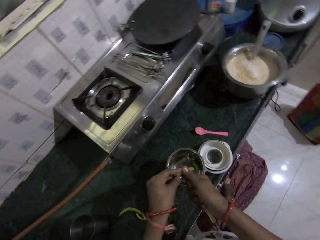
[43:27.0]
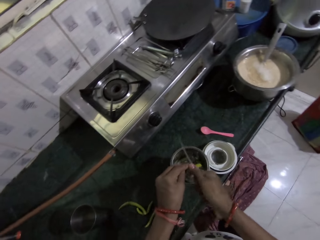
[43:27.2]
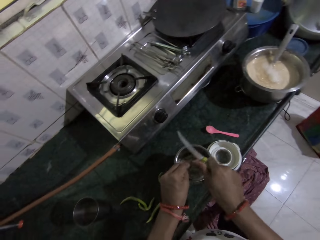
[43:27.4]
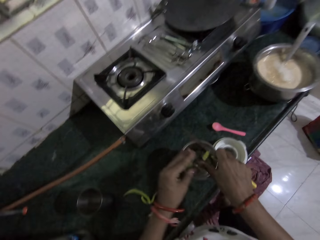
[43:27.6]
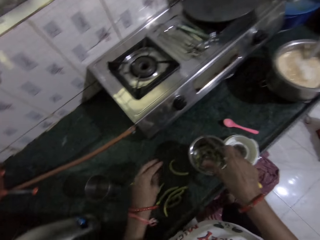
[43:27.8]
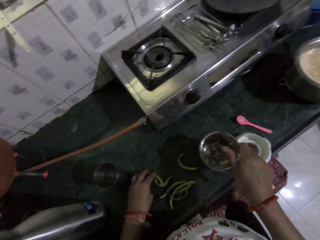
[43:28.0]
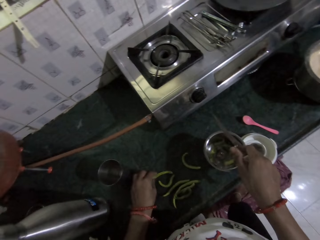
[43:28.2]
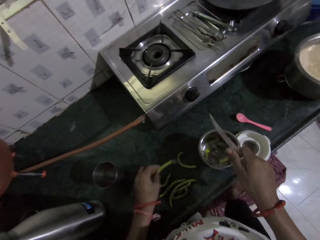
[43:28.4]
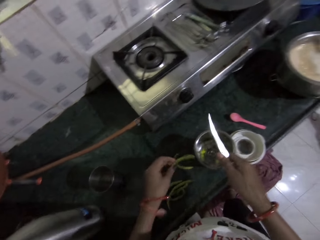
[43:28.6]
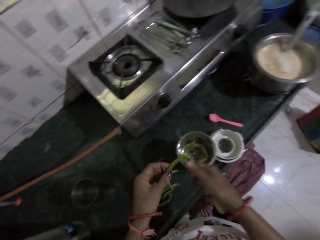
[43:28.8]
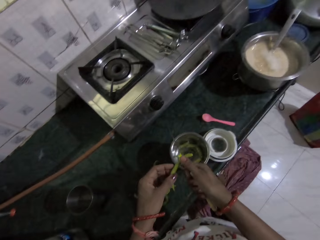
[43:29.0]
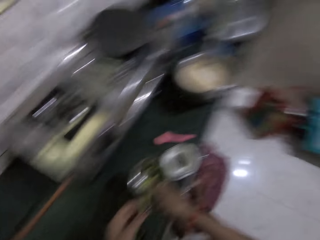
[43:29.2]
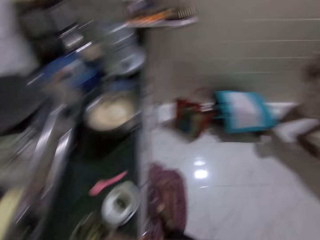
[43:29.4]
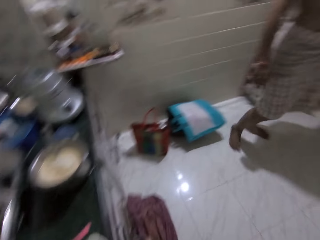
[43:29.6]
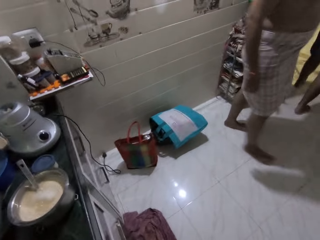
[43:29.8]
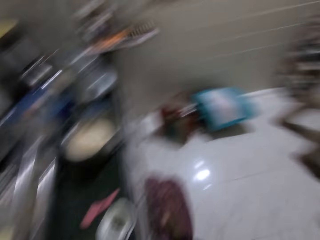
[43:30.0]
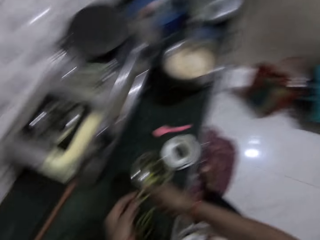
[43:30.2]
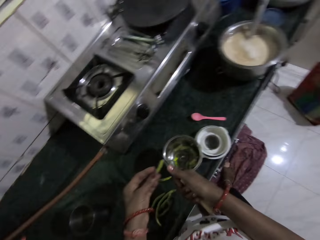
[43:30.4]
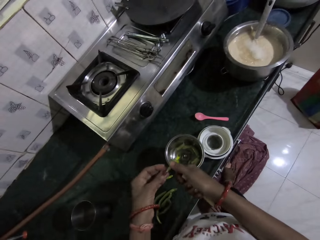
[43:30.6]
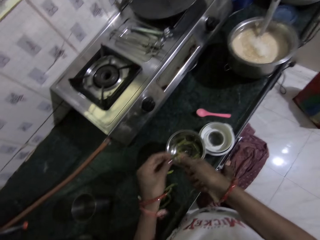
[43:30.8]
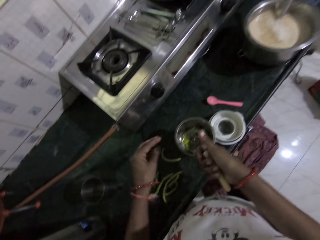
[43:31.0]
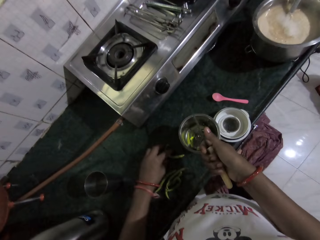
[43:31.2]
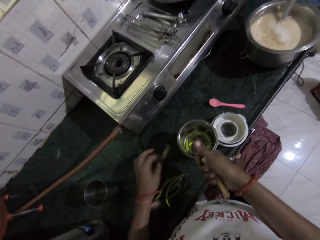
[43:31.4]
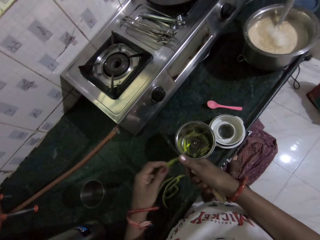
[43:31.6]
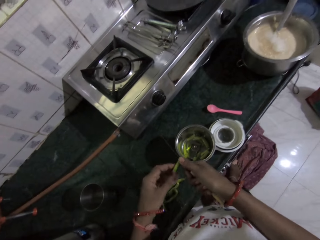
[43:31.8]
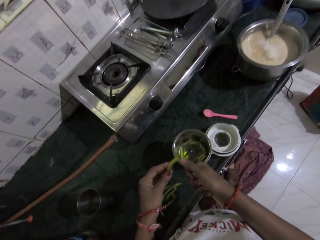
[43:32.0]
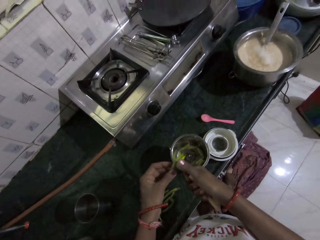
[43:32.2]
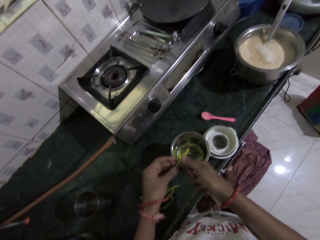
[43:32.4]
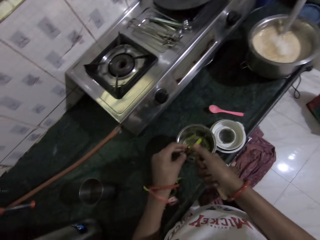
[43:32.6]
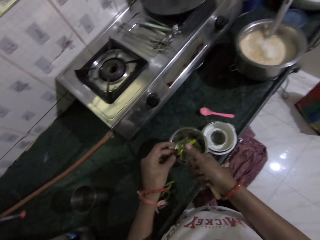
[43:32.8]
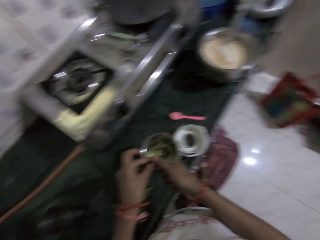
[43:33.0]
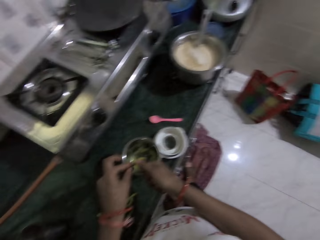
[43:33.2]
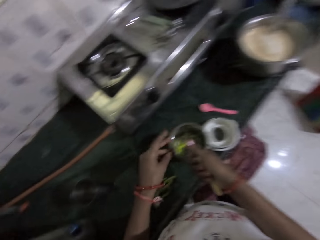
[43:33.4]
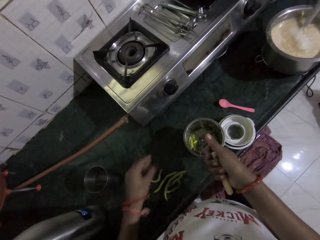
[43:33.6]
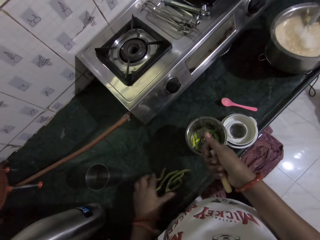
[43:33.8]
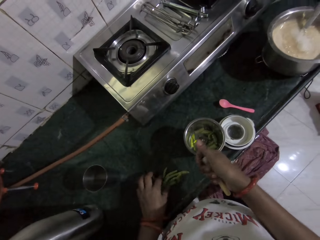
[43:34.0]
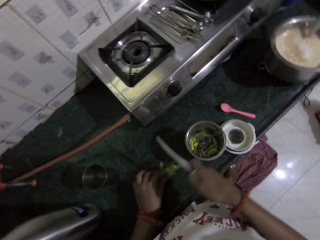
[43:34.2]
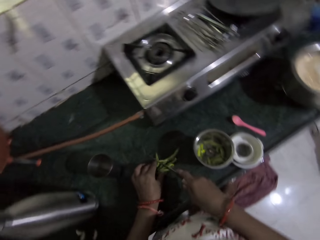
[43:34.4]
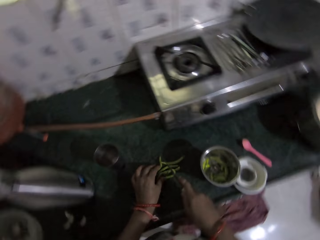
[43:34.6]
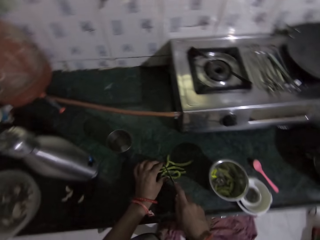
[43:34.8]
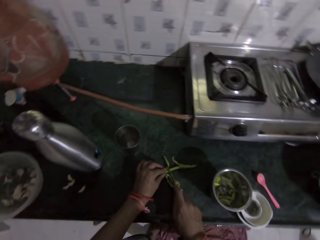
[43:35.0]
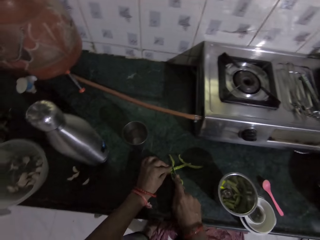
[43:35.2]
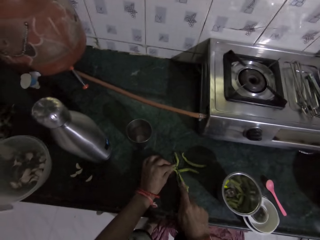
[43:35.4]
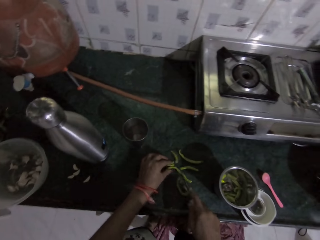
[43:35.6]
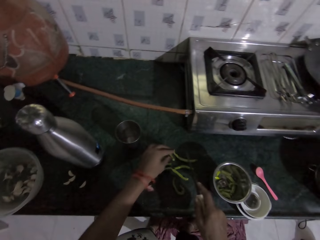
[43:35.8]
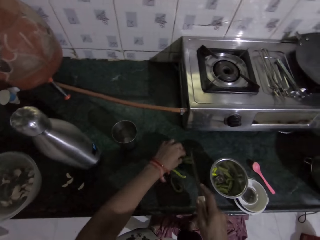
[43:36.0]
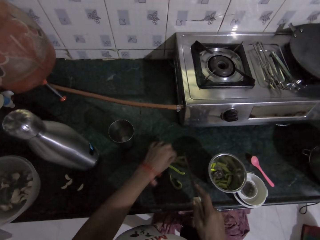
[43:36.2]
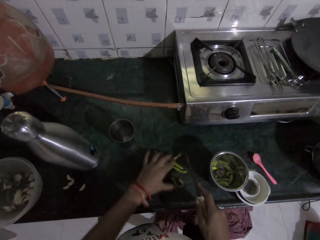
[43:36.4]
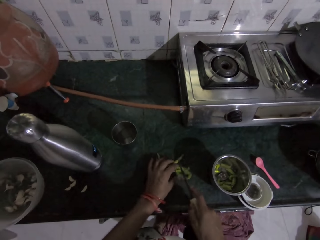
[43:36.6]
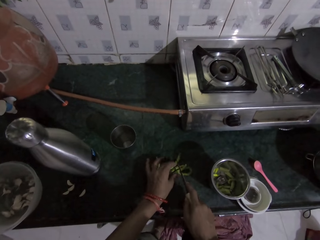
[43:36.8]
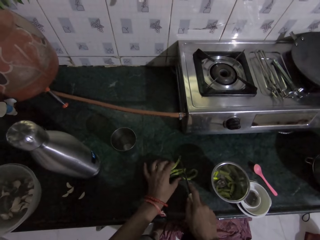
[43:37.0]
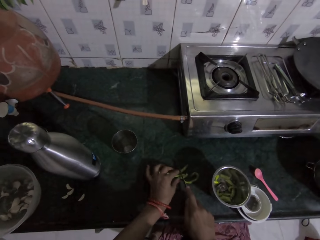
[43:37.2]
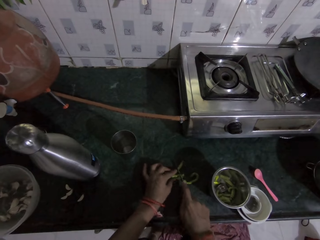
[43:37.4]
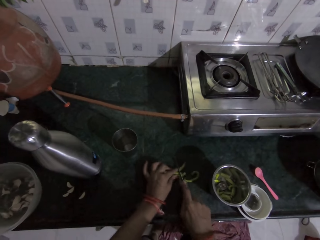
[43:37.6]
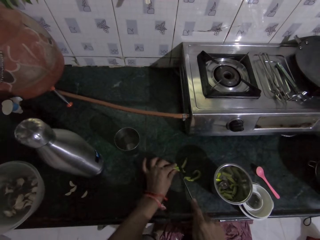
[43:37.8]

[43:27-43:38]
The camera wearer picks a green bean from the kitchen counter with her left hand. She slices the green bean in her left hand with the knife in her right hand into the small bowl on the kitchen counter. She dialogues with a person. She picks a green bean from the kitchen counter with her left hand. She slices the green bean in her left hand with the knife in her right hand into the small bowl on the kitchen counter. She moves the green beans on the kitchen counter with her left hand. She slices the green beans on the kitchen counter with the knife in her right hand.

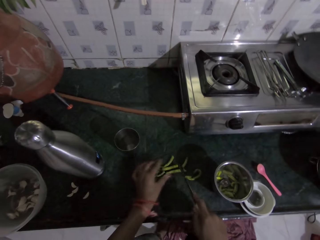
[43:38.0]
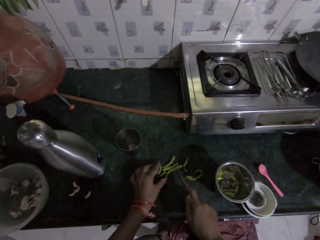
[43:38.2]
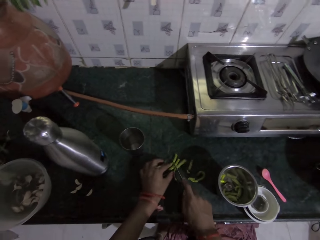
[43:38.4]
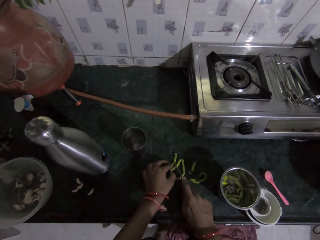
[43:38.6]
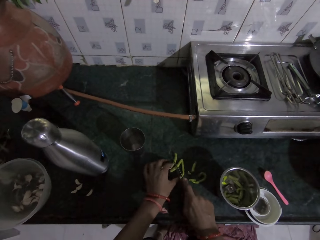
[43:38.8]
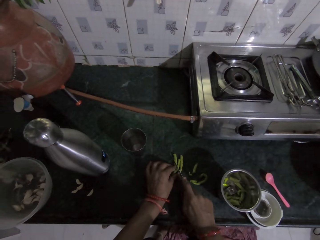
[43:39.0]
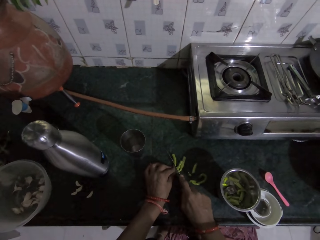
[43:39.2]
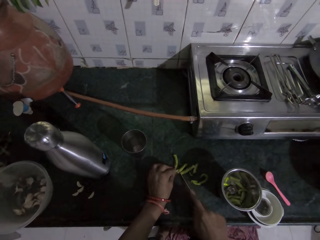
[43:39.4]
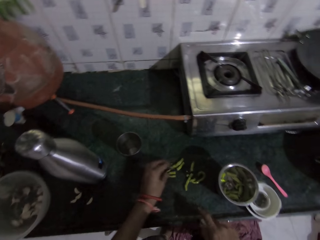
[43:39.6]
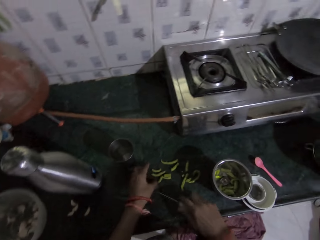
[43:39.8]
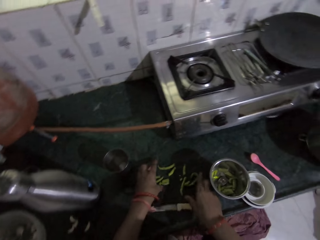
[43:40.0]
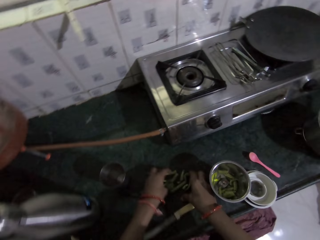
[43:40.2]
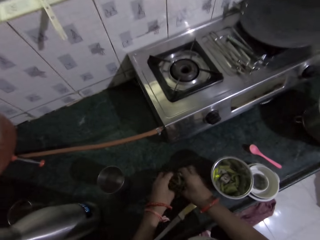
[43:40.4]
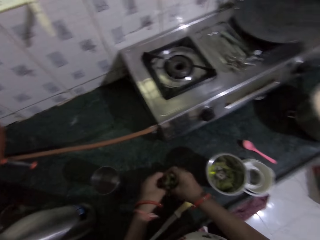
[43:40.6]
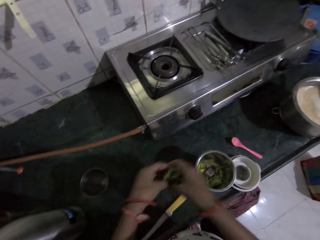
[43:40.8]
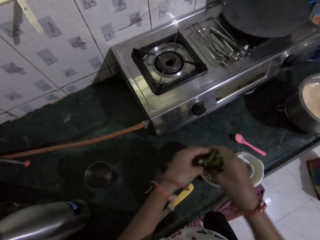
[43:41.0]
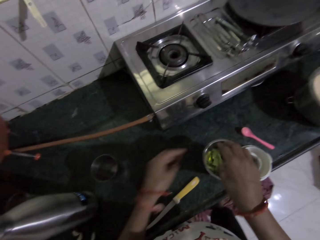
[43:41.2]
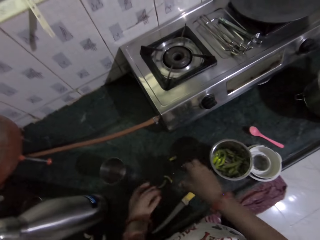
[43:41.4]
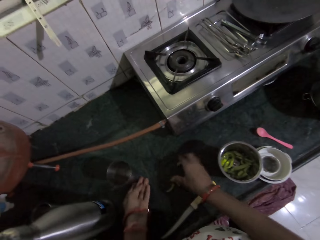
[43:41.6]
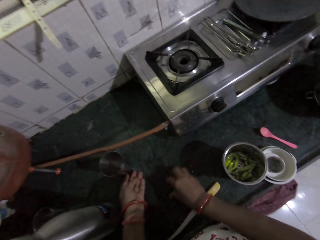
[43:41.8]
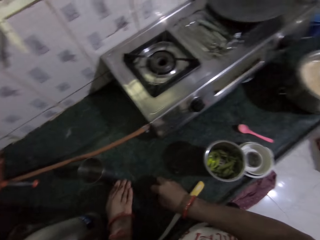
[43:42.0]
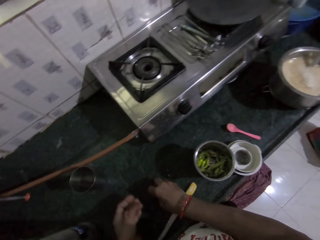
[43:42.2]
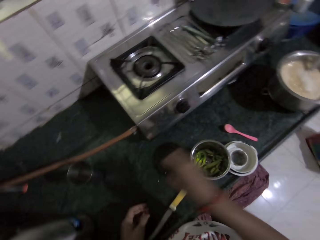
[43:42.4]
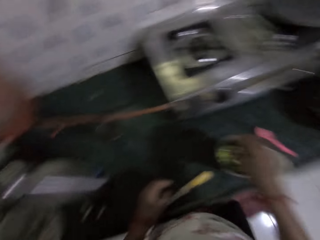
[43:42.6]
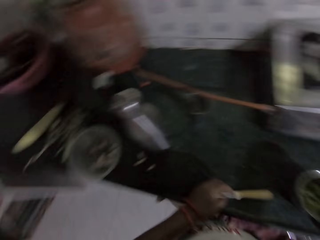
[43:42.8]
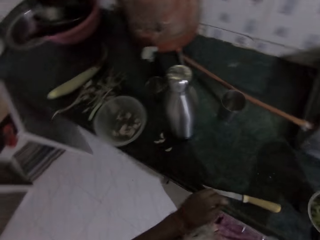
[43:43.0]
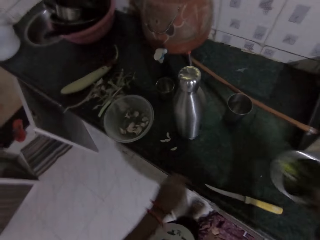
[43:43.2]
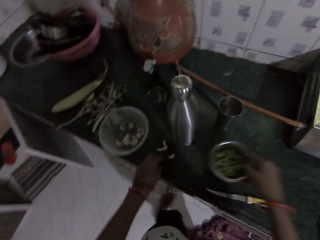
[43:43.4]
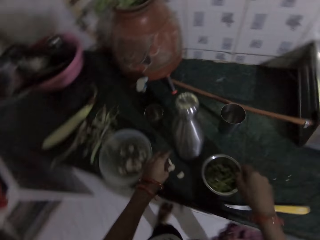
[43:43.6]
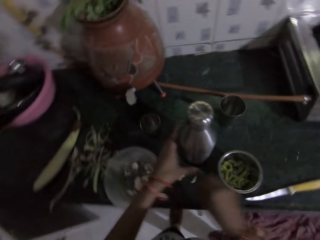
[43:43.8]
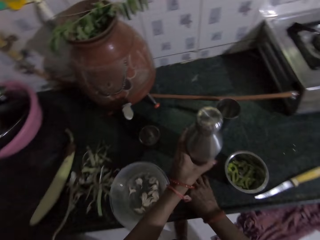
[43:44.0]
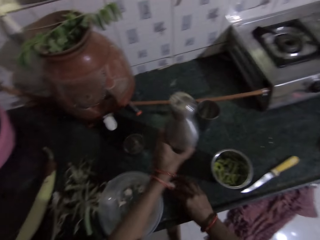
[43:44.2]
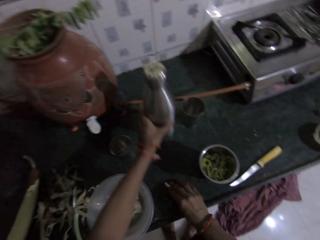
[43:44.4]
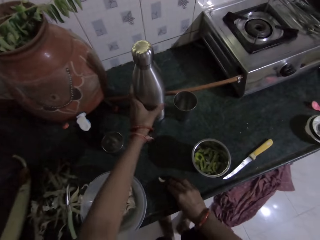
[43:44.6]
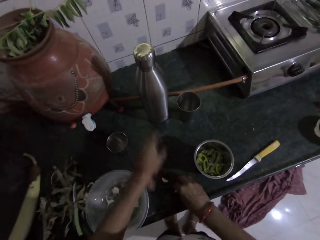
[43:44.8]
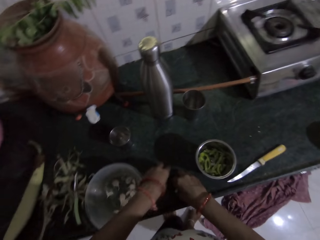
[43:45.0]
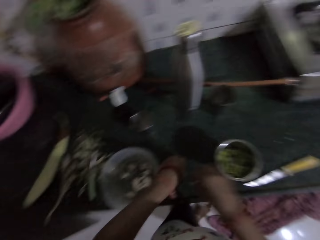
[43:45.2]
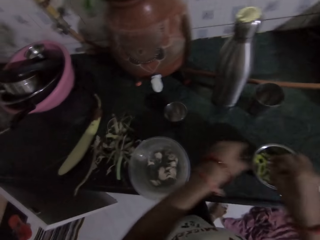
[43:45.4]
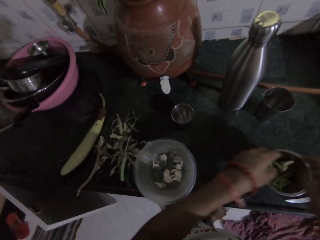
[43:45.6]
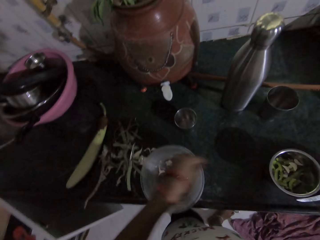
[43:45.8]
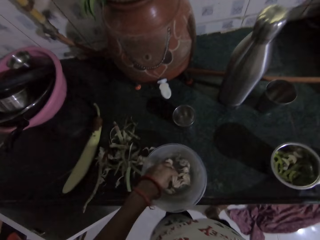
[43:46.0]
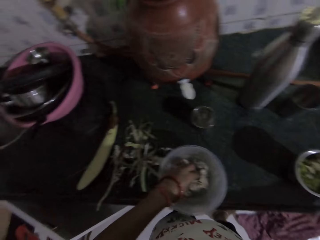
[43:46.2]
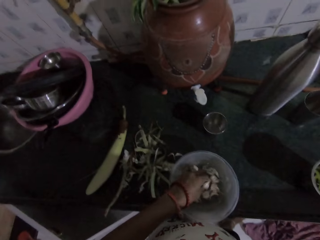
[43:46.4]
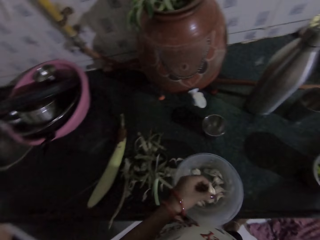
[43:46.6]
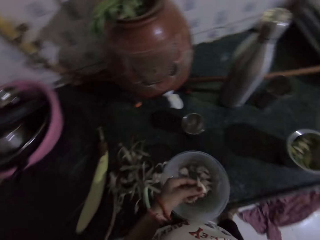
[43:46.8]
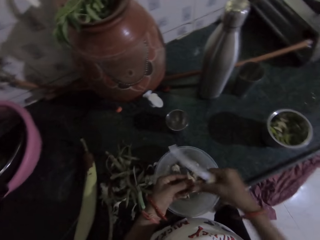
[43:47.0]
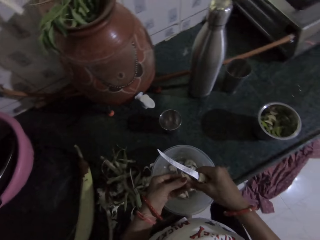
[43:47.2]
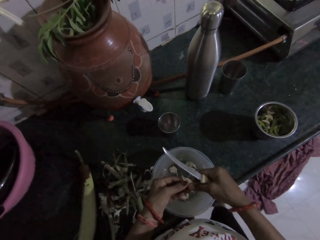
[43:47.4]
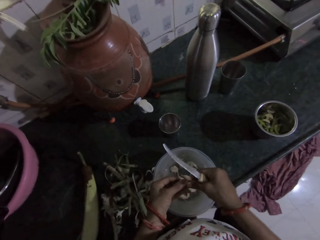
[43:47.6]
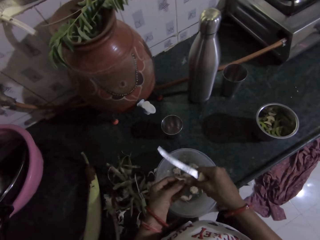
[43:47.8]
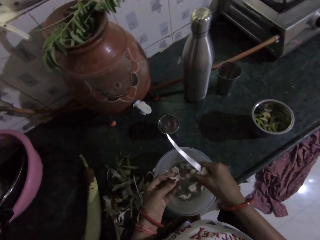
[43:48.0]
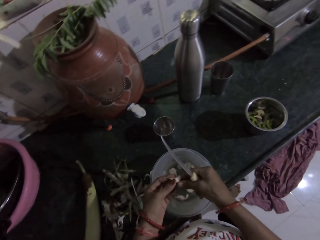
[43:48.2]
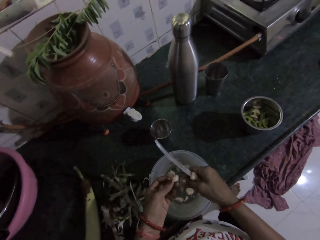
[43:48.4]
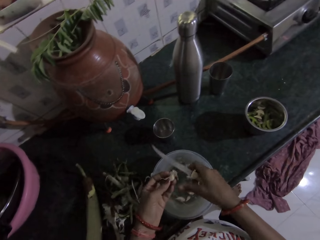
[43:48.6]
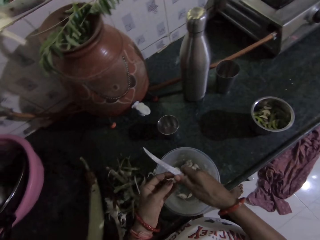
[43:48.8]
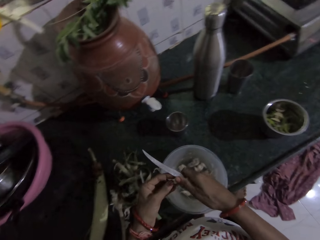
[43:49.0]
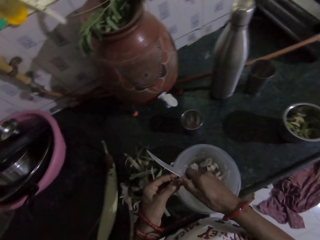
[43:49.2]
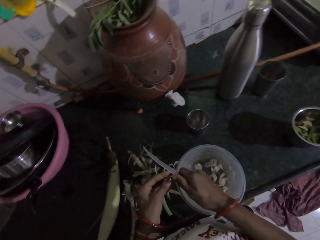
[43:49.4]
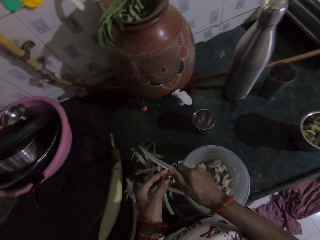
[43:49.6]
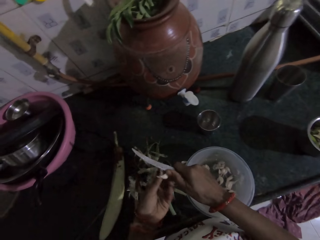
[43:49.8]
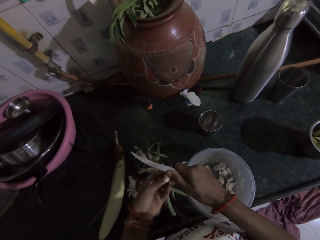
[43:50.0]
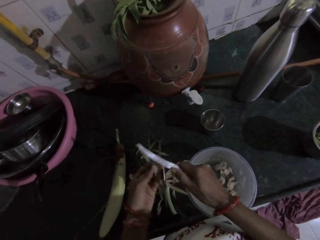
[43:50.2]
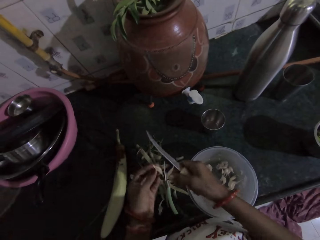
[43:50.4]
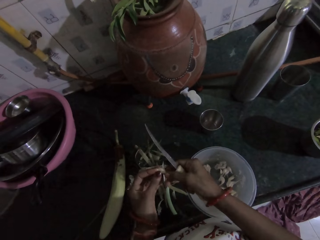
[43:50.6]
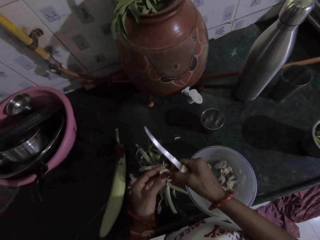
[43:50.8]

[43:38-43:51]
The camera wearer drops the knife on the kitchen counter with her right hand. She picks the sliced green beans from the kitchen counter with both hands. She drops the sliced green beans into the small bowl with both hands. She moves a cup on the kitchen counter with her left hand. She picks the sliced green beans from the kitchen counter with her right hand. She drops the sliced green beans into the small bowl with her right hand. She picks the small bowl from the kitchen counter with her right hand. She drops the small bowl on the kitchen counter with her right hand. She moves a flask on the kitchen counter with her left hand. She moves some garlics on the kitchen counter with her right hand. She picks the garlics from the kitchen counter with her right hand. She picks a garlic from the kitchen counter with her left hand. She drops the garlics in the small bowl with her right hand. She drops the garlic in the small bowl with her left hand. She picks a garlic from the bowl on the kitchen counter with her left hand. She holds the knife with her right hand. She breaks the garlic with both hands. She drops the garlic in the bowl with her right hand. She peels the garlic back from the garlic in her left hand with the knife in her right hand.
